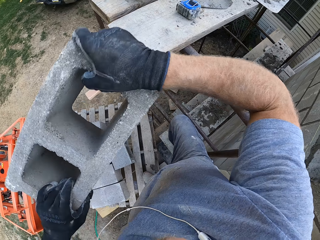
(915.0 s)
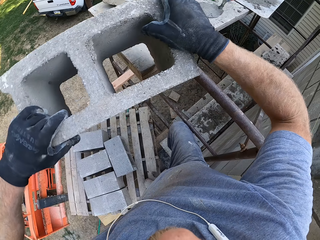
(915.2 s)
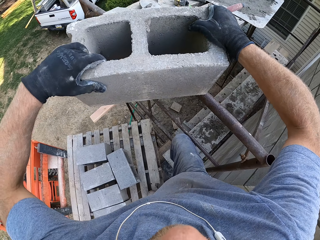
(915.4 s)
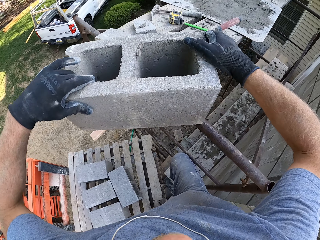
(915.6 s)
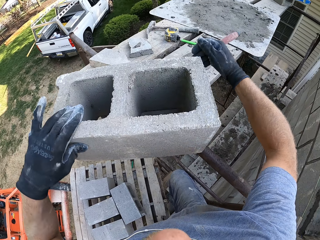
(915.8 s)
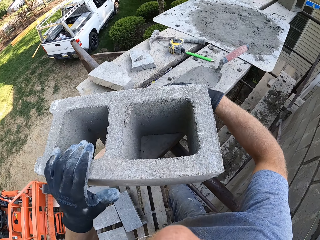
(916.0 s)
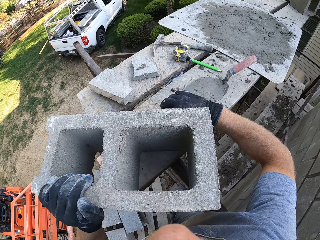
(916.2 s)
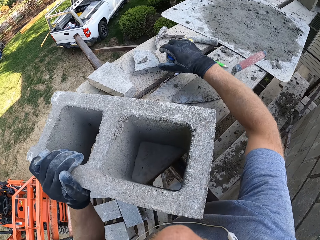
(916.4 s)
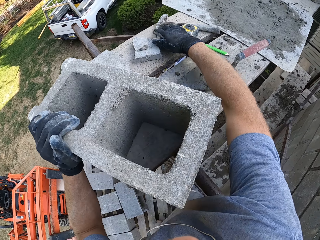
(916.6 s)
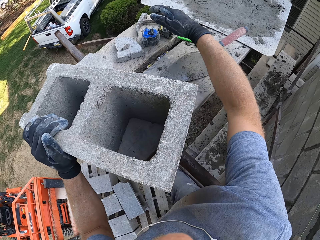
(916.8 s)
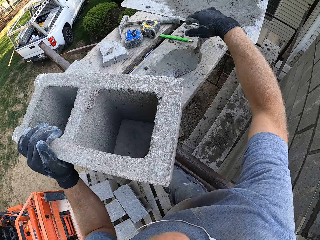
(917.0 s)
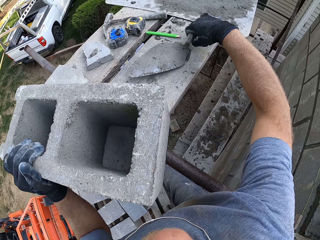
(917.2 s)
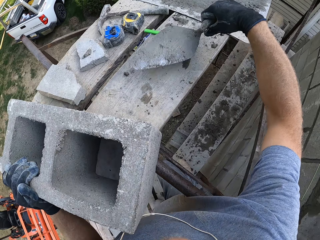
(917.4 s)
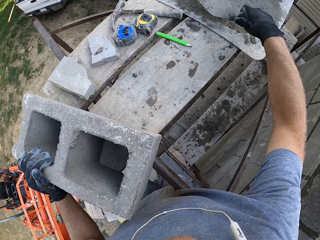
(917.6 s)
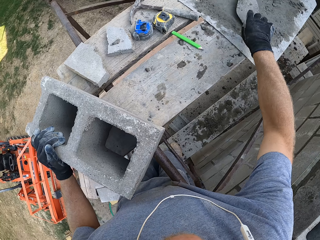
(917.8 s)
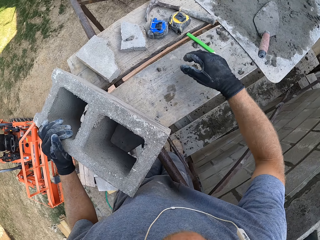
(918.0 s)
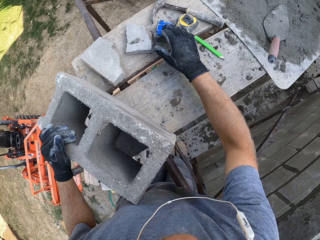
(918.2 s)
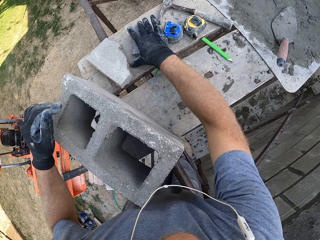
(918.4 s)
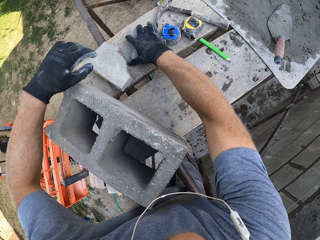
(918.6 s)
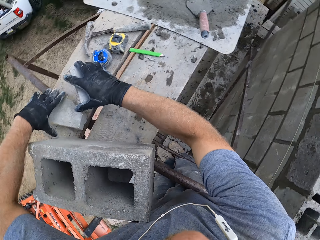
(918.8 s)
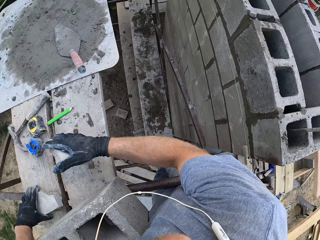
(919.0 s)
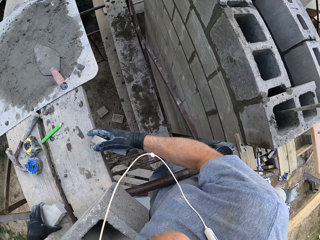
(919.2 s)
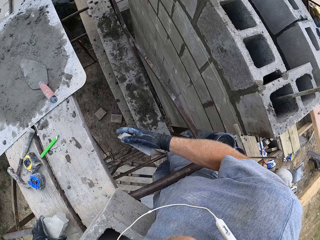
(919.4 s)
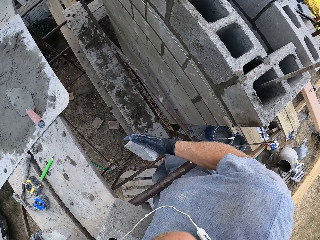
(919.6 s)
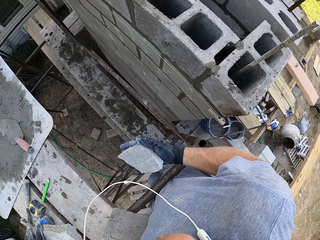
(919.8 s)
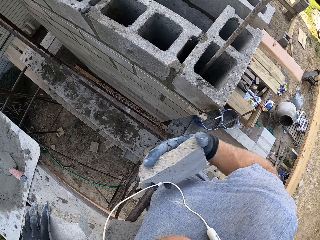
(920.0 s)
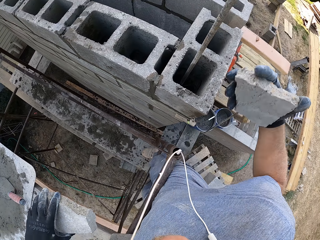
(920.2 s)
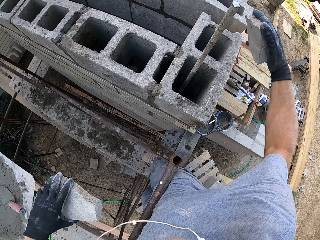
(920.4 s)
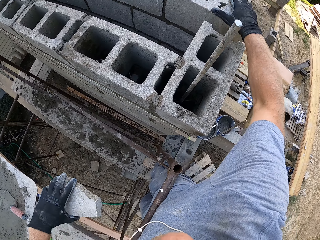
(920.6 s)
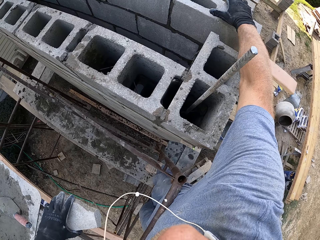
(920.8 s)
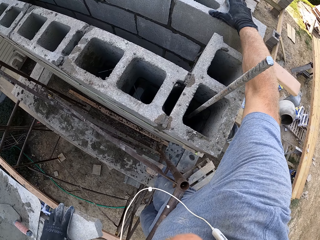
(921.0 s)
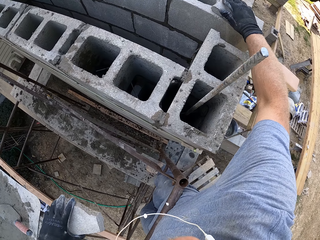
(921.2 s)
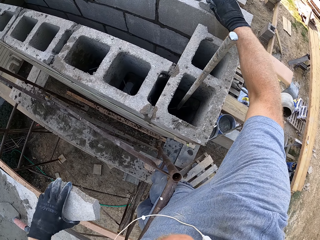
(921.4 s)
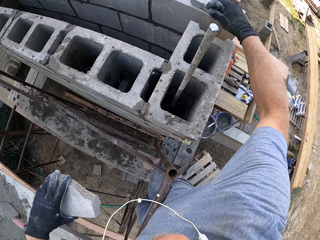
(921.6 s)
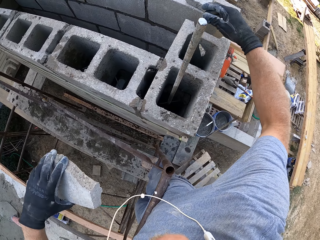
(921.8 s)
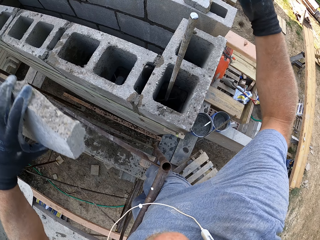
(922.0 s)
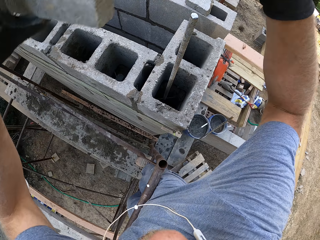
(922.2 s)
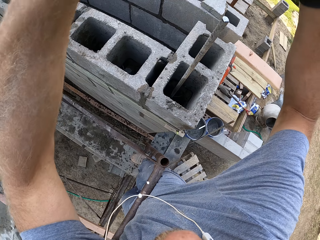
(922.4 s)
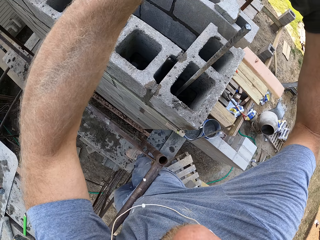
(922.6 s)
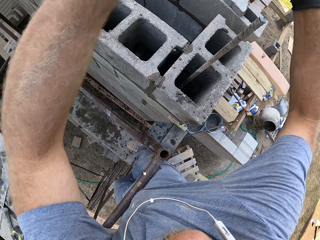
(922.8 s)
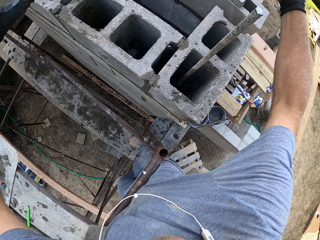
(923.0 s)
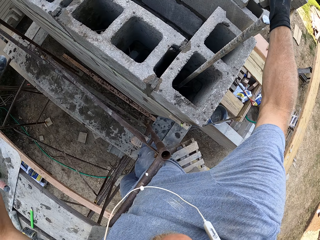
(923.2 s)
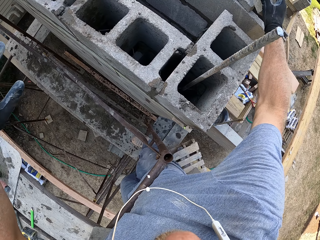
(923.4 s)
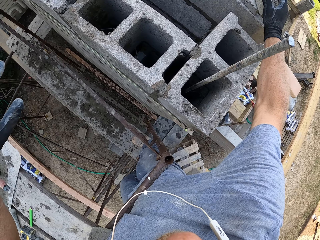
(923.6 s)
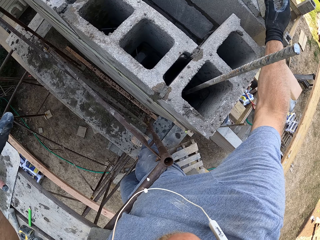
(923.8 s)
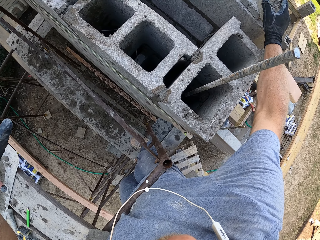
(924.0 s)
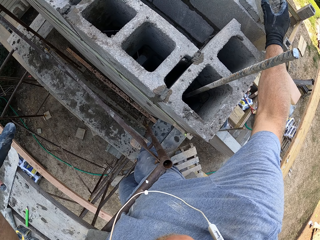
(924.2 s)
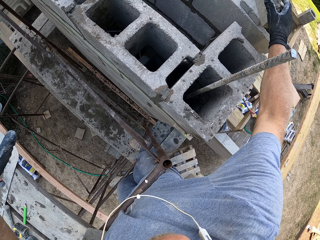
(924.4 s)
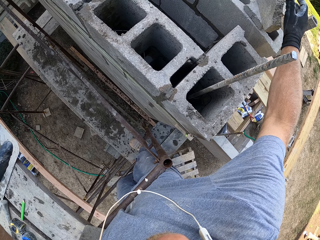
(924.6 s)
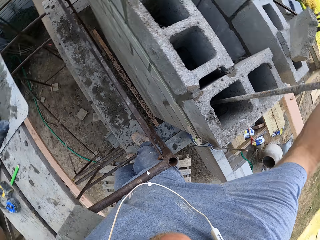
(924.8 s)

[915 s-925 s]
The camera wearer puts the block on the scaffolding toe board. They move the trowel on the scaffolding toe board. They pick up pieces of block. They put down the pieces of block.

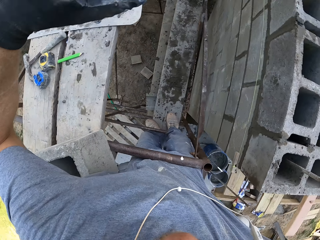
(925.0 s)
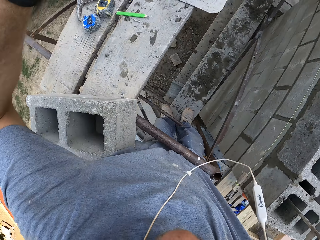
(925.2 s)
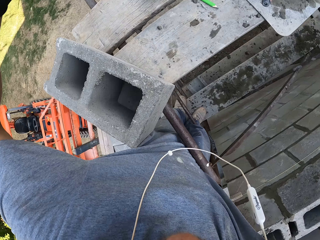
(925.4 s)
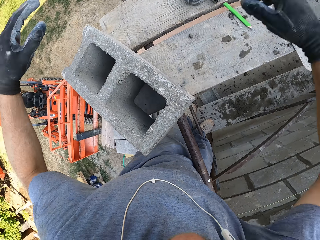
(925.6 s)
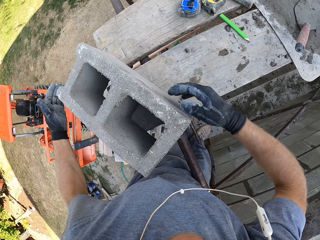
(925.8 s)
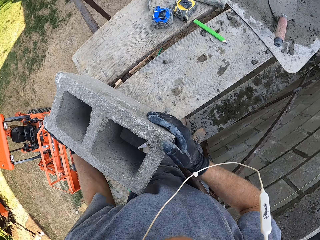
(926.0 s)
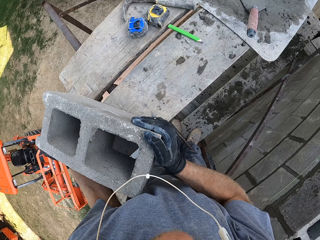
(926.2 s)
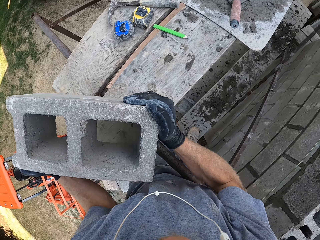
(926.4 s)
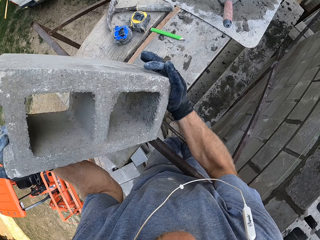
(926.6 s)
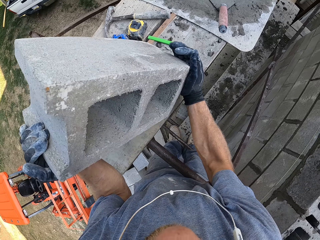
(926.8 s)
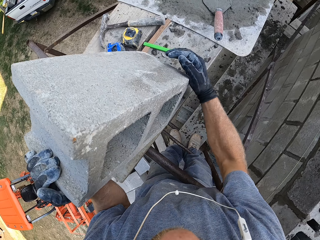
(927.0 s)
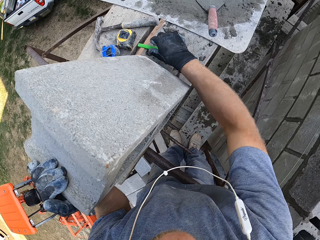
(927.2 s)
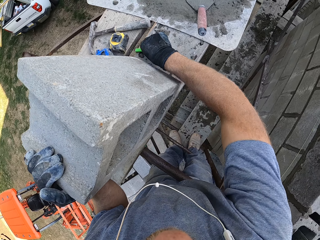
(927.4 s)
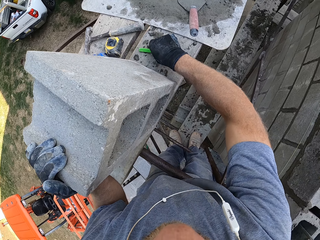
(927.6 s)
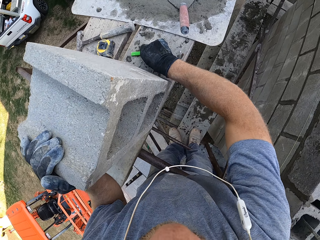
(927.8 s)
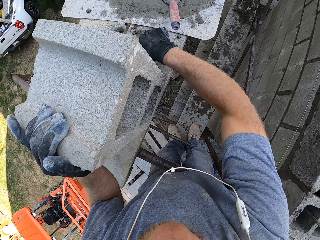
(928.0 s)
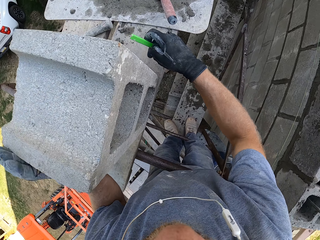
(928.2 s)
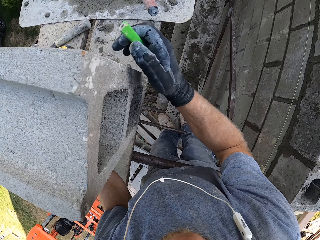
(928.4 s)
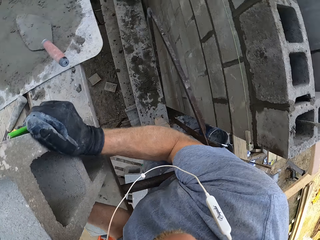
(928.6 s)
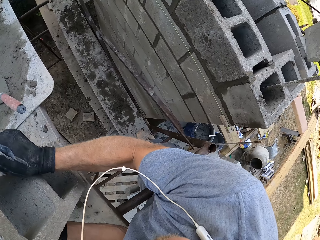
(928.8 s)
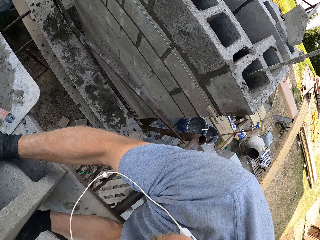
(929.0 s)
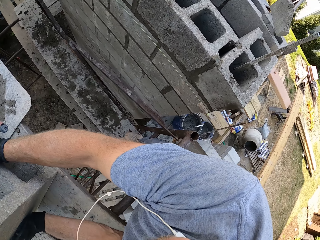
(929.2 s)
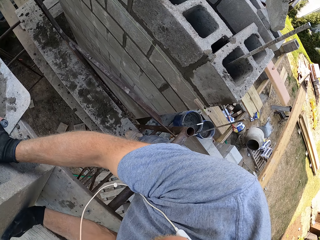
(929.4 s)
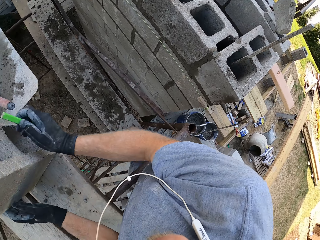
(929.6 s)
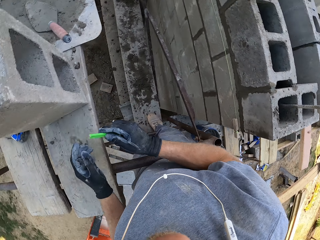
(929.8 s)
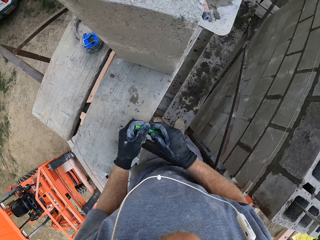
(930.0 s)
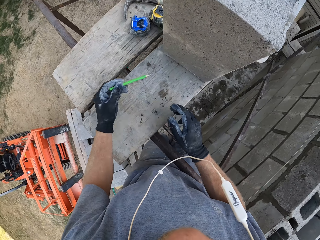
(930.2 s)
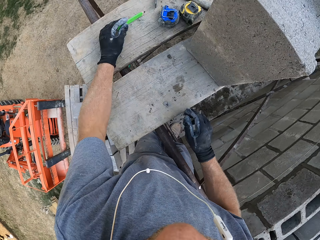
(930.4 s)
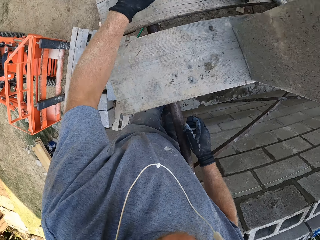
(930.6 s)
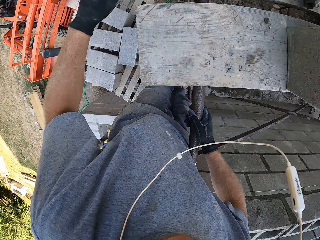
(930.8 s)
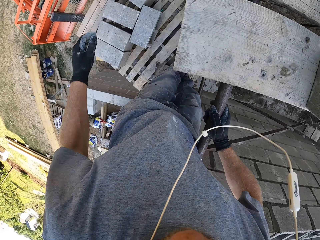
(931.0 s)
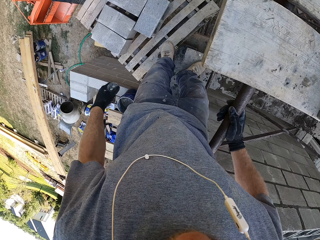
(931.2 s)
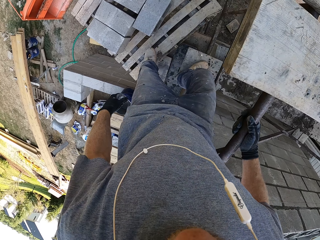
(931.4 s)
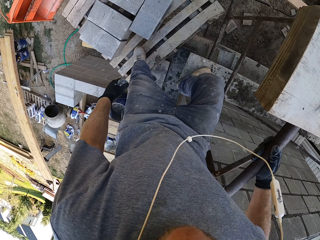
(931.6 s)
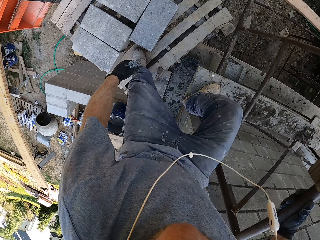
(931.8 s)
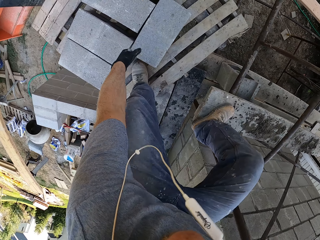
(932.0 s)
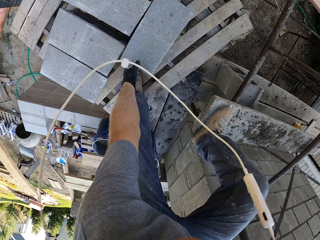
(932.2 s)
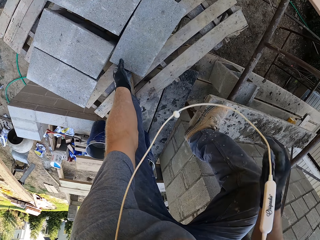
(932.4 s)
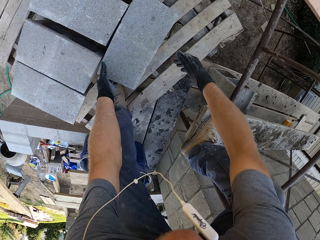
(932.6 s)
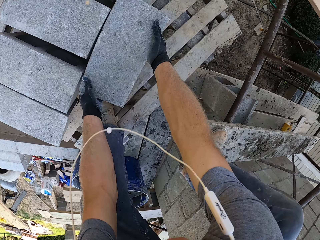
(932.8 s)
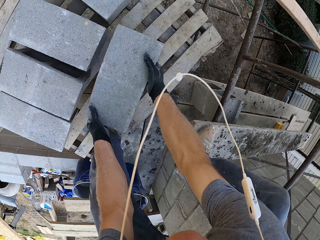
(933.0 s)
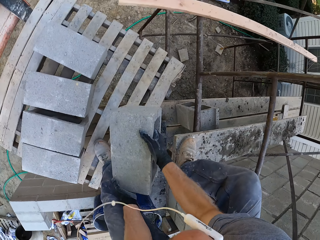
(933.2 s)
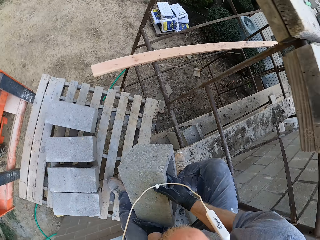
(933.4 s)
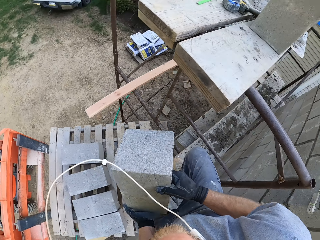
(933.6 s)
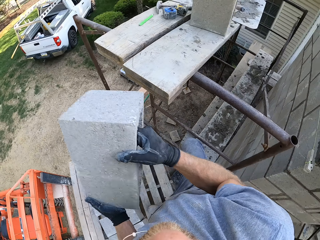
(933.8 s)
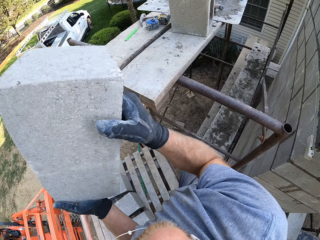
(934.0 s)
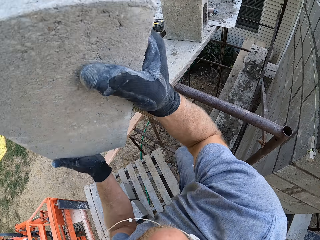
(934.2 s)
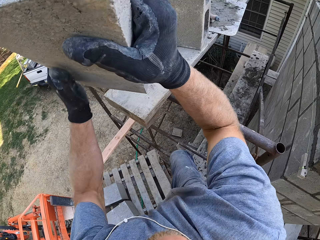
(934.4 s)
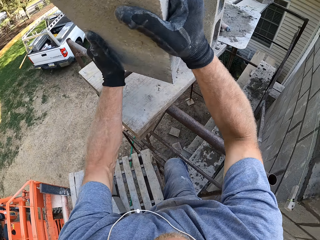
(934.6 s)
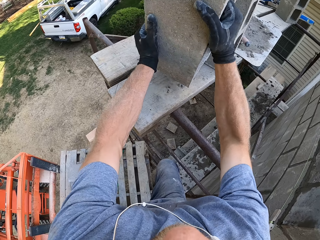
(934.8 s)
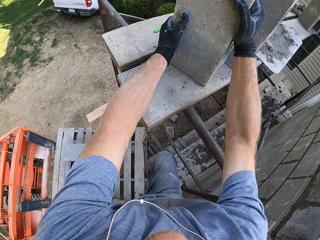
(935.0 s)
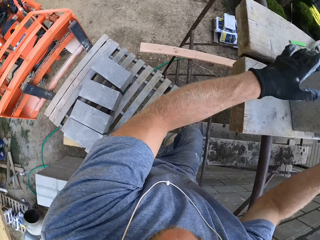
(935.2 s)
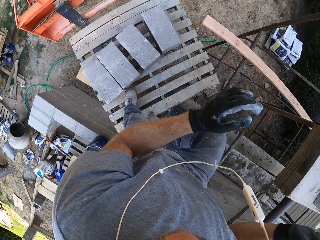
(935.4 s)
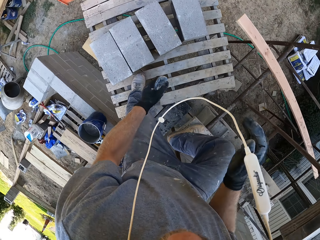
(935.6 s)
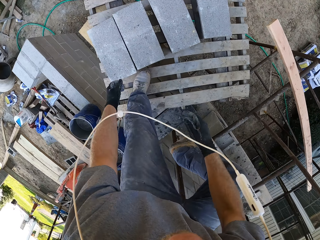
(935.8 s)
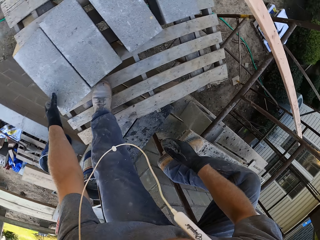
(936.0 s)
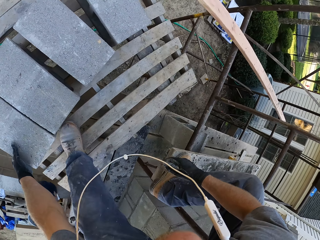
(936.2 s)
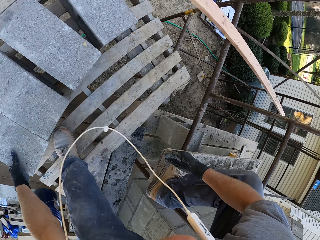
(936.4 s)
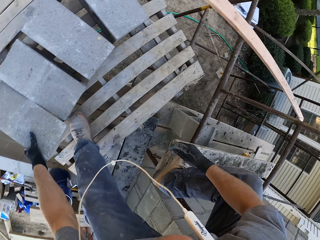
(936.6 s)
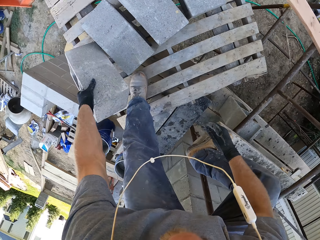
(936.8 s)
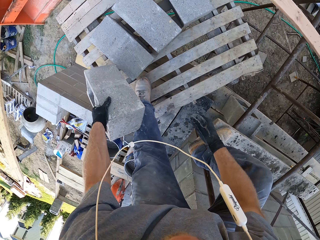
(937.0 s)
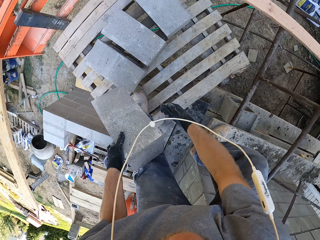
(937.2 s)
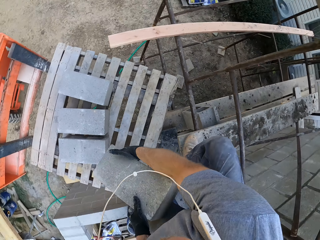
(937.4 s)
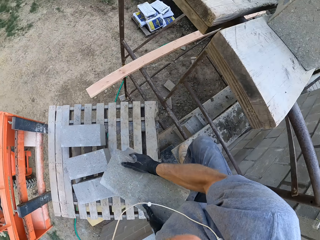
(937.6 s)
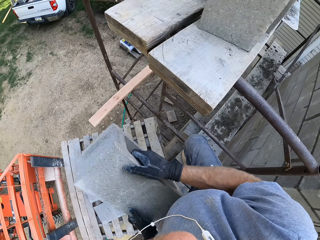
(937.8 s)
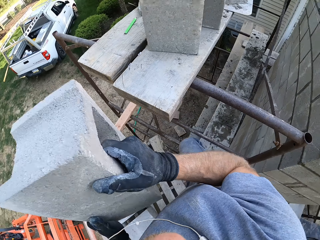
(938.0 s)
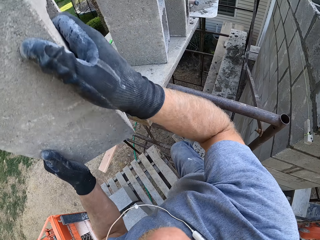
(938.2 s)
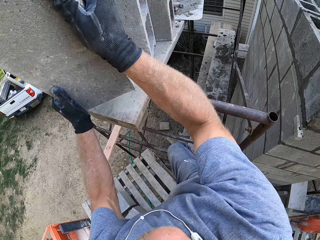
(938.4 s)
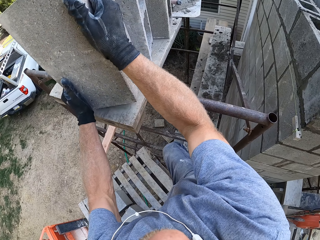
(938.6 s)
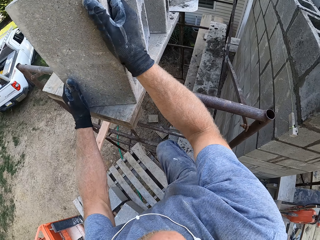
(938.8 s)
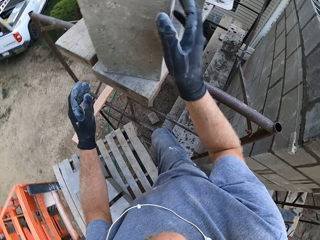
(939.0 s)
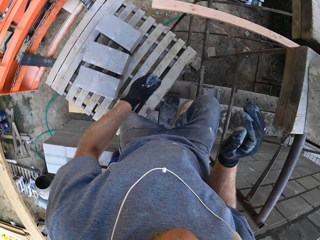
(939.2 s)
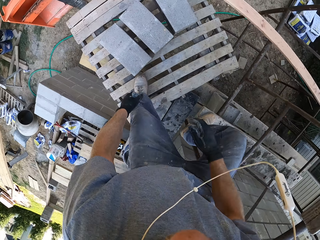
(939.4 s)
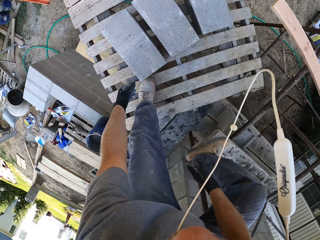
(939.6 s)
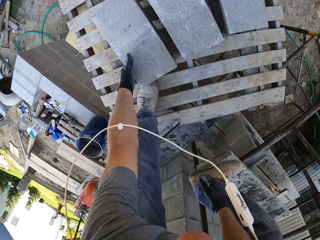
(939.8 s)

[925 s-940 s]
The camera wearer moves the block on the scaffolding toe board. They pick up a pencil. They put down the pencil. They pick up a block. They put the block on the scaffolding toe board. They pick up a block. They put the block on the scaffolding toe board.
